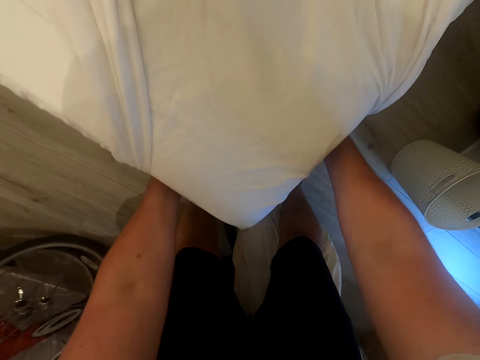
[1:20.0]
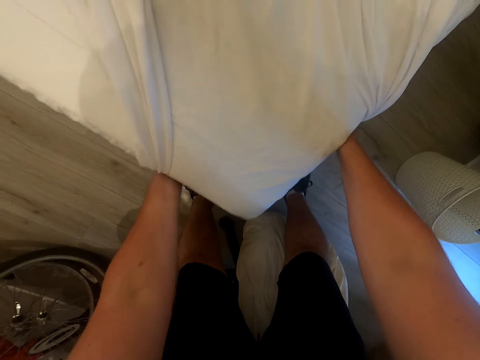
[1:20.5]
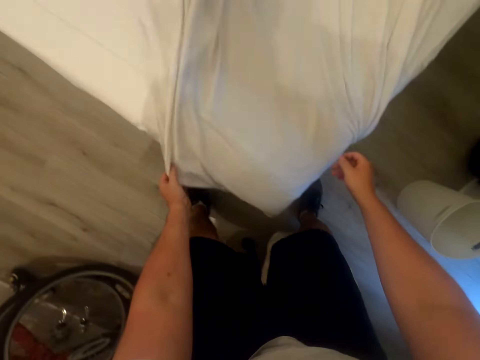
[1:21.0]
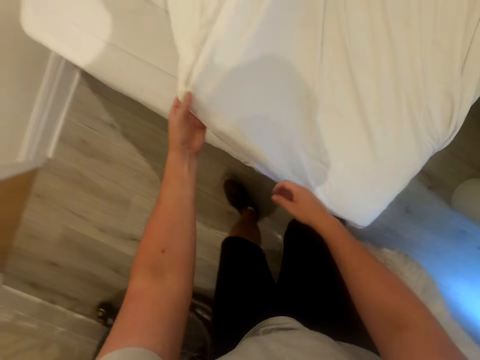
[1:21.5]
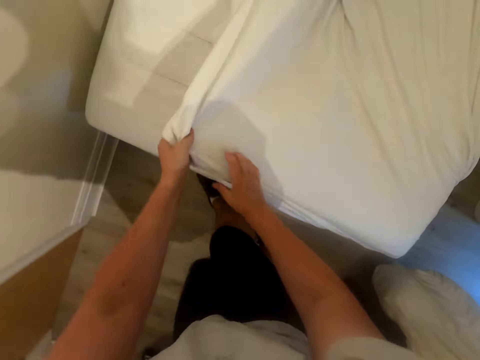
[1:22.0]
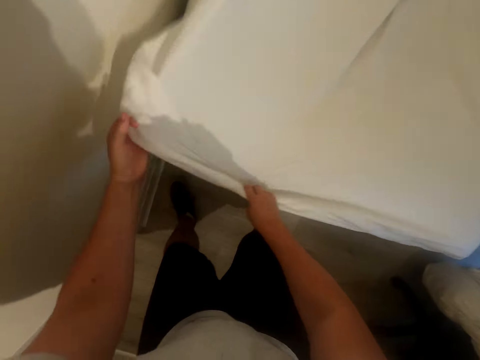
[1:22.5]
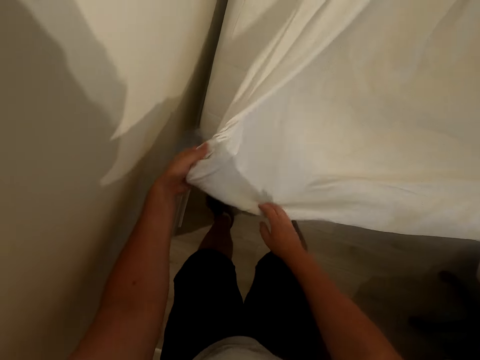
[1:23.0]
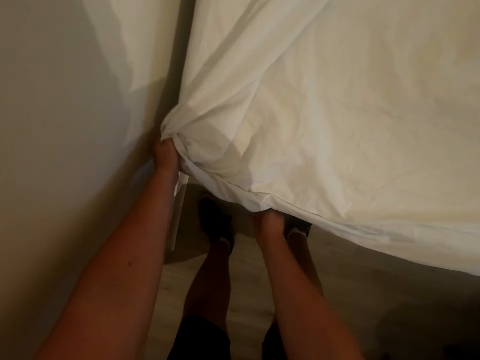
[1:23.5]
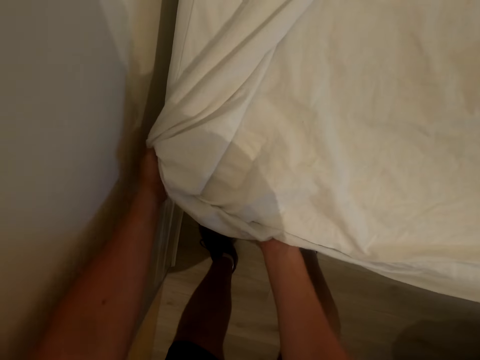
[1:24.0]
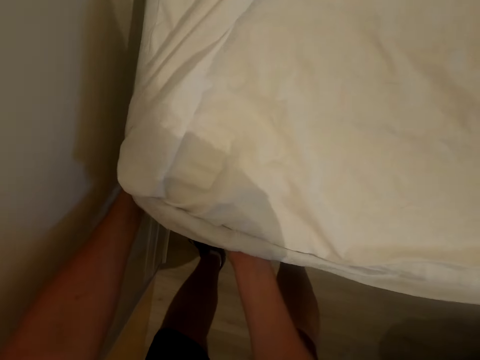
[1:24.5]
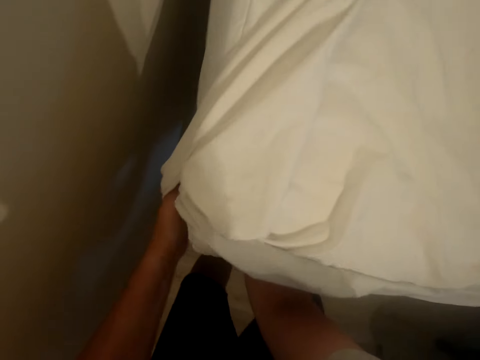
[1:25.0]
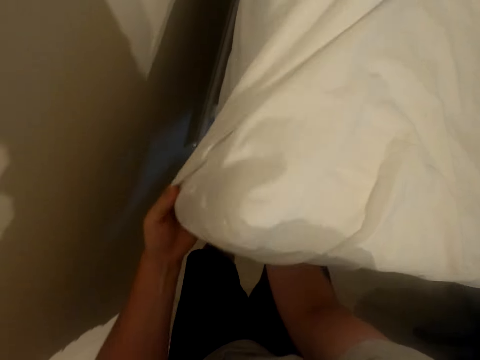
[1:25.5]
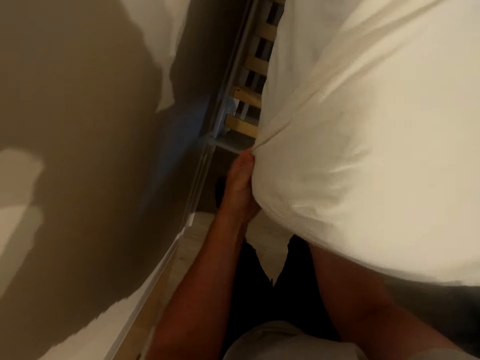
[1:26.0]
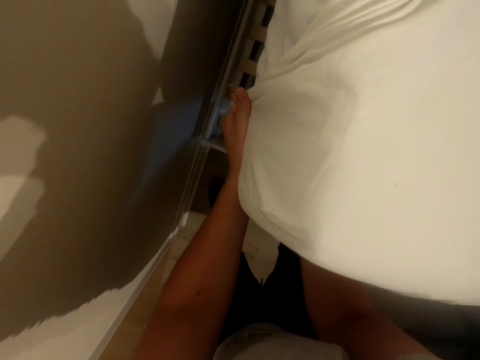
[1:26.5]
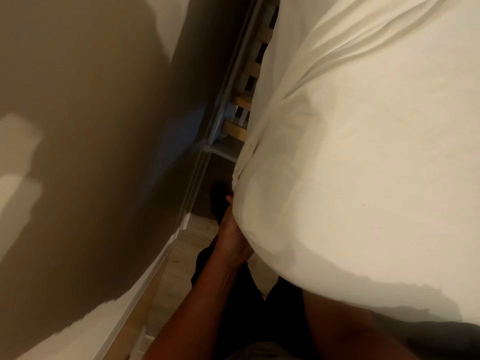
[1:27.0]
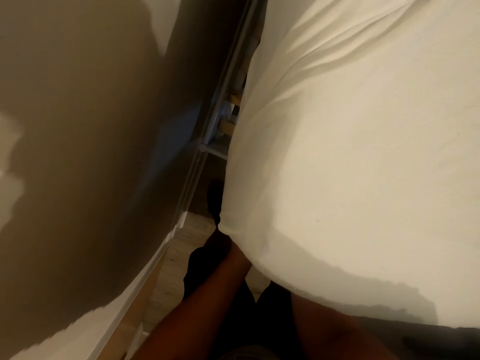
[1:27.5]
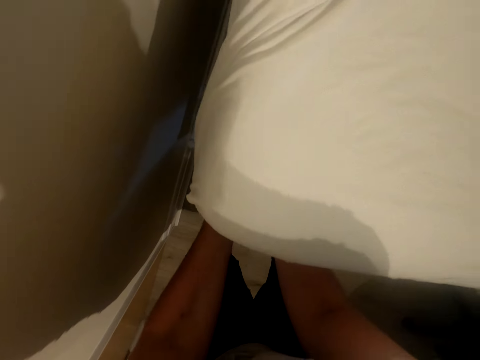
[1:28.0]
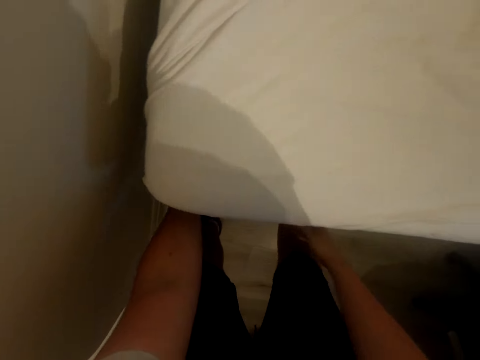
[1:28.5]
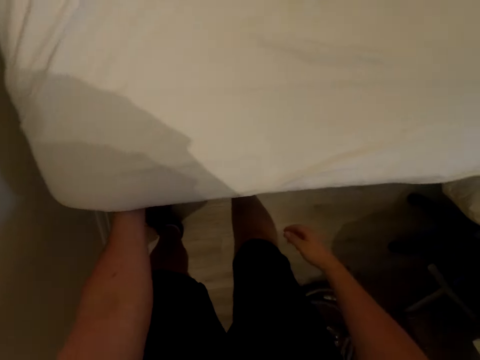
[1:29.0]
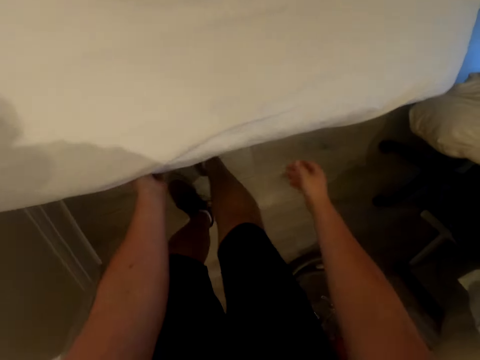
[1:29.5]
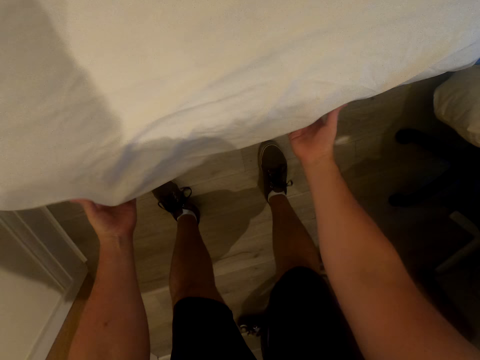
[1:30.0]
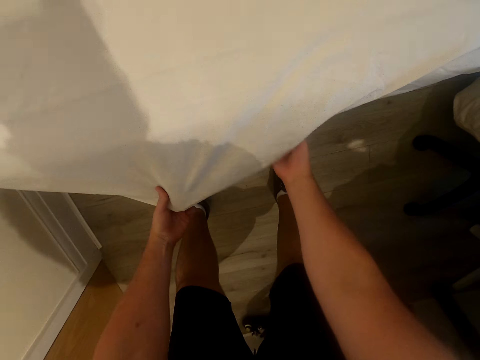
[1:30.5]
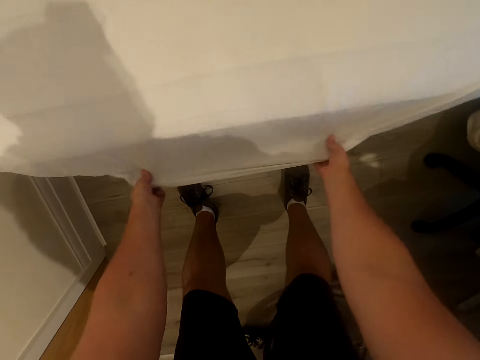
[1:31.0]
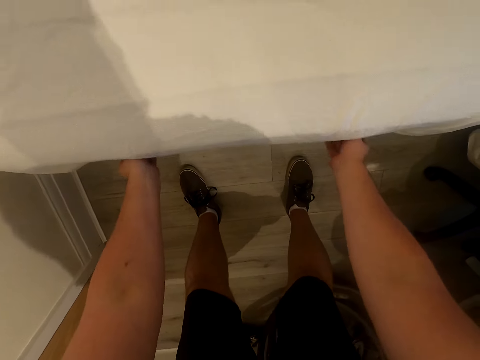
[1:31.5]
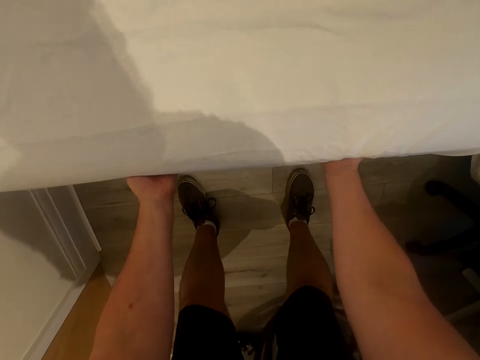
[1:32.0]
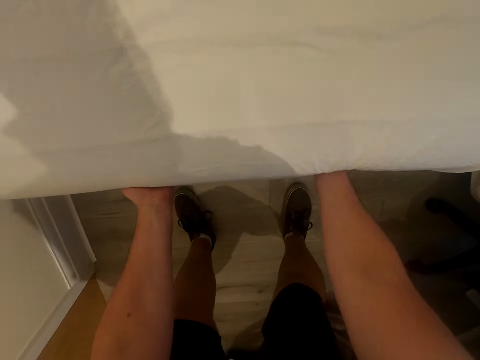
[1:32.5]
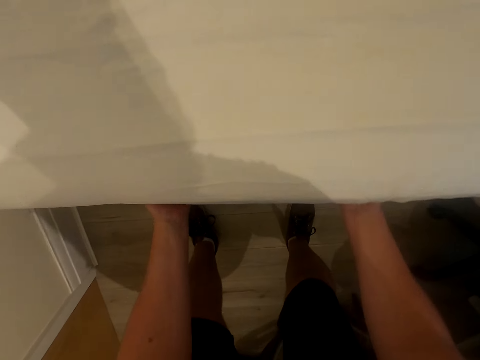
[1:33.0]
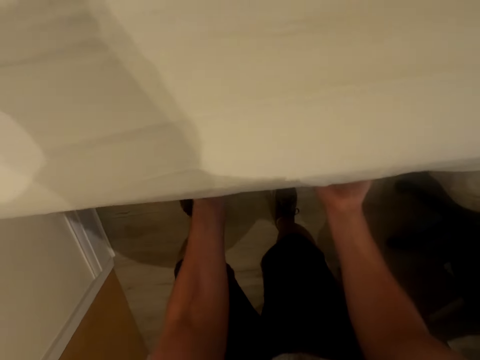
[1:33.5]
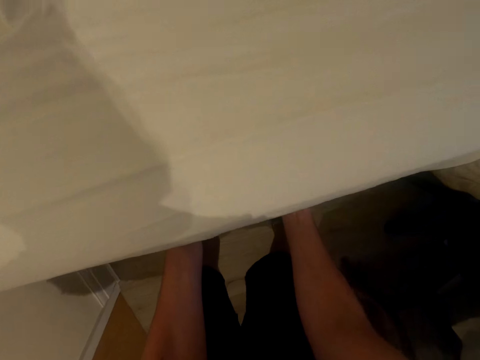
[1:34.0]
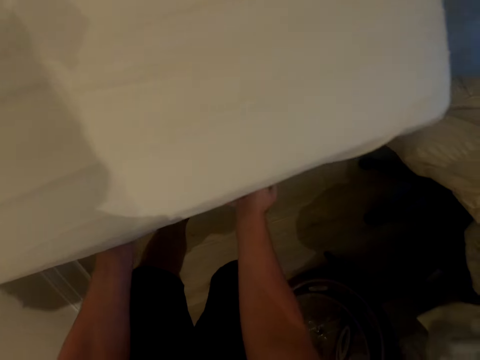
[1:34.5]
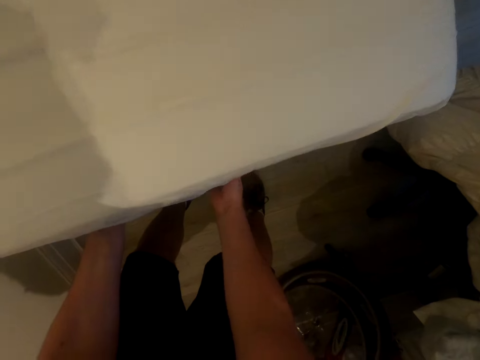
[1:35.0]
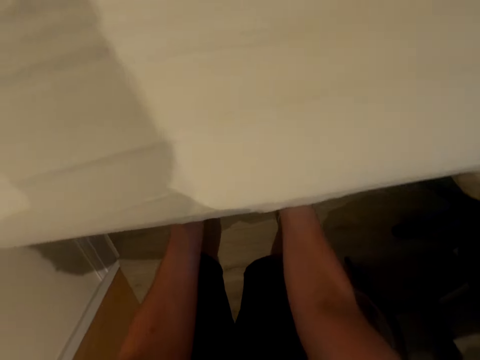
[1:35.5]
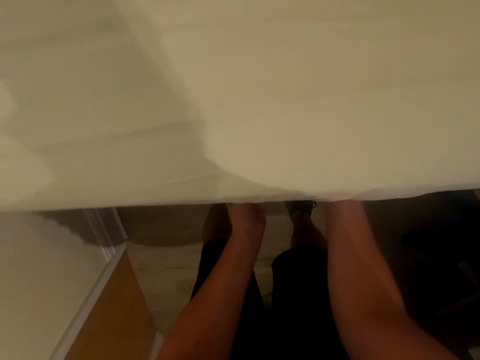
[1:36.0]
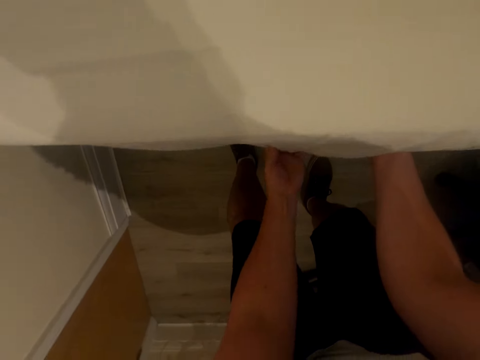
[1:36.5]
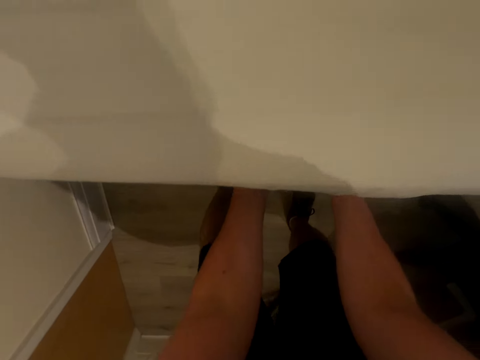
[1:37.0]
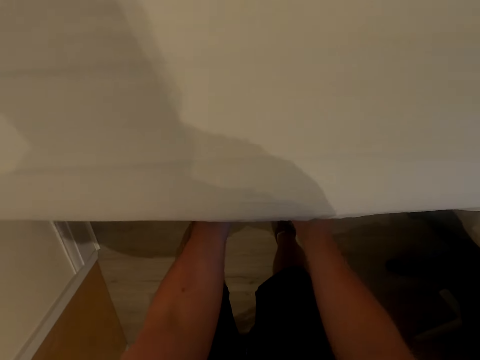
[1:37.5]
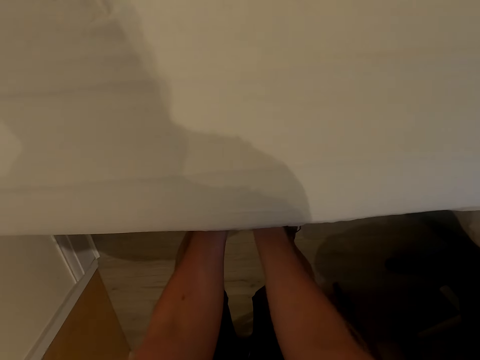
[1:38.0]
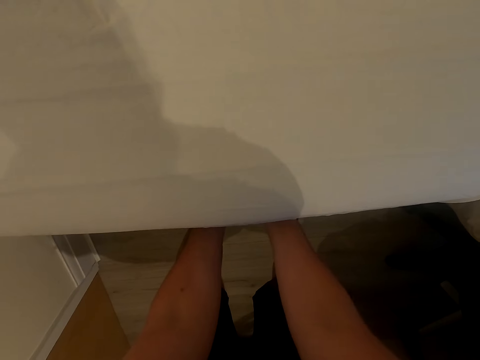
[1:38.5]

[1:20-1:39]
The camera wearer walks in the bedroom. They stretch the bed cover. They cover the mattress. They spread the bed. They spread the bed again. They lift up the mattress. They spread the bed.

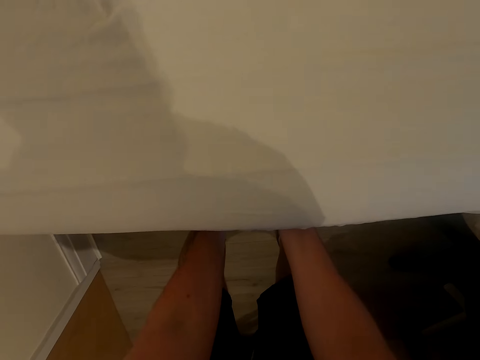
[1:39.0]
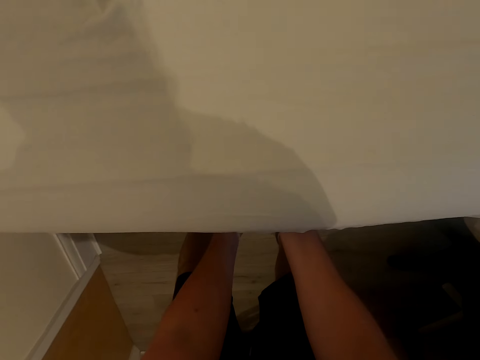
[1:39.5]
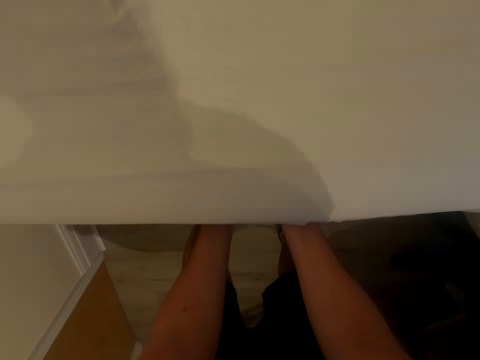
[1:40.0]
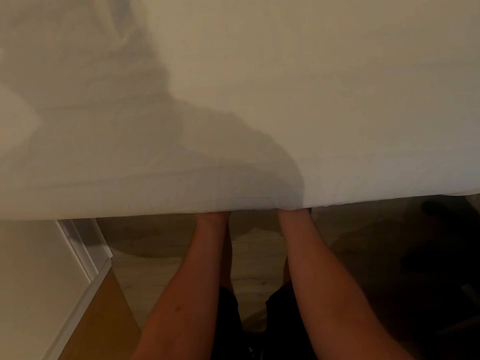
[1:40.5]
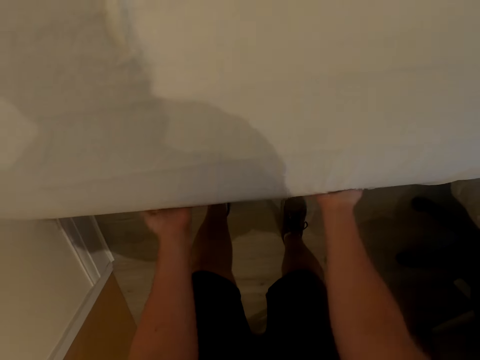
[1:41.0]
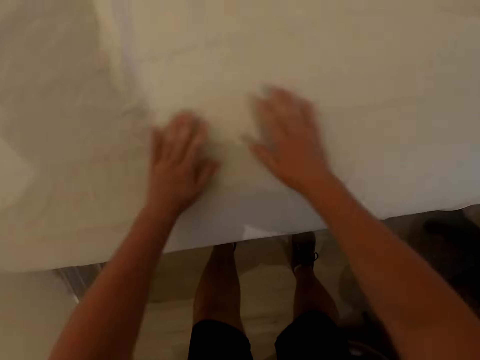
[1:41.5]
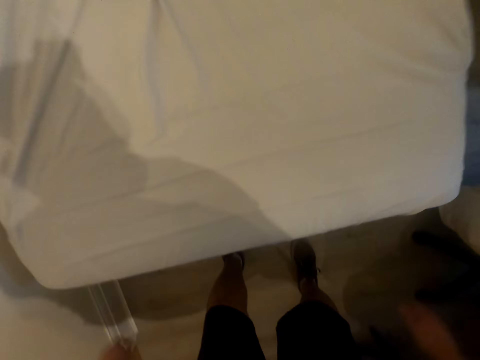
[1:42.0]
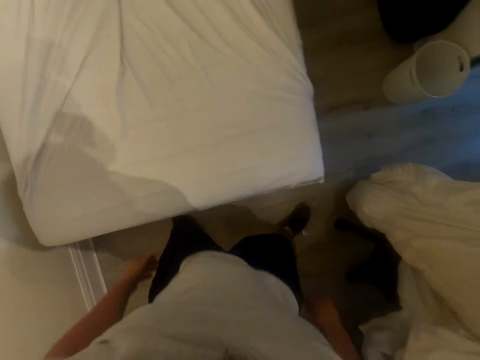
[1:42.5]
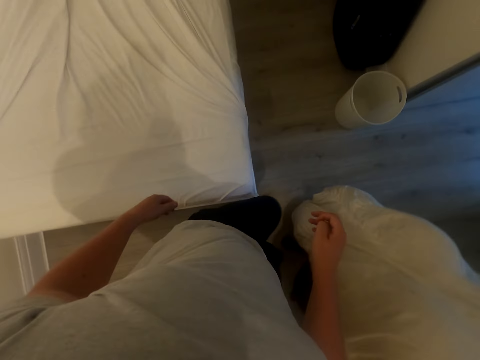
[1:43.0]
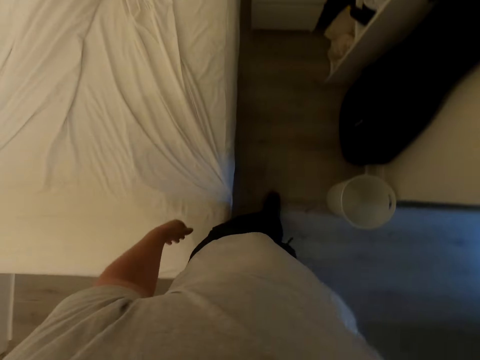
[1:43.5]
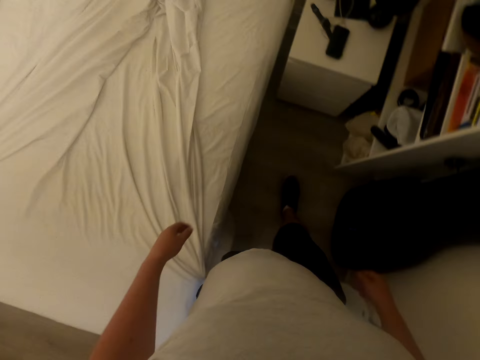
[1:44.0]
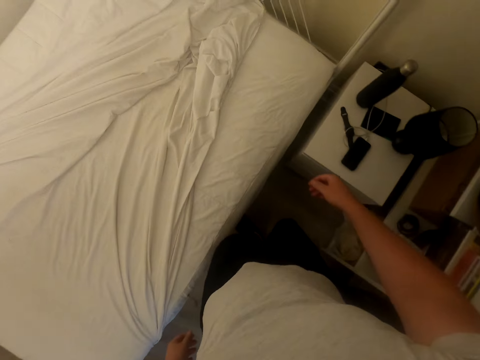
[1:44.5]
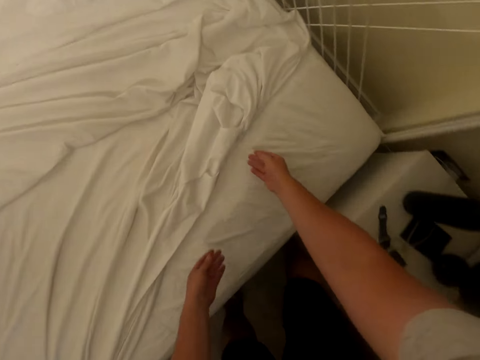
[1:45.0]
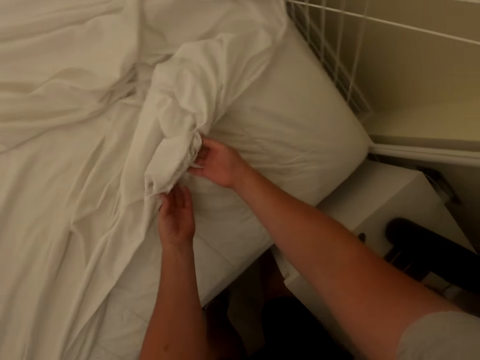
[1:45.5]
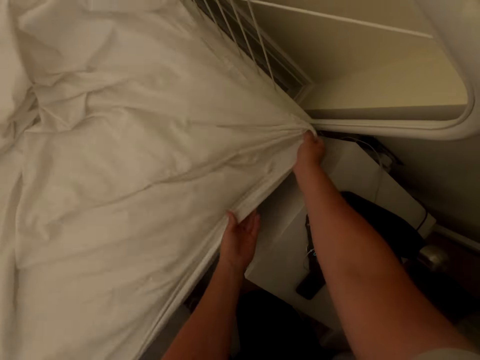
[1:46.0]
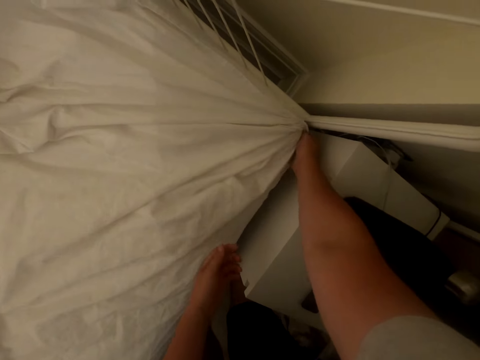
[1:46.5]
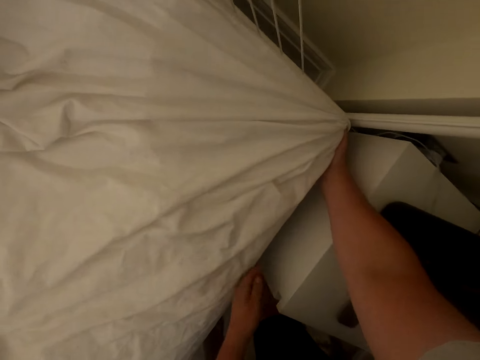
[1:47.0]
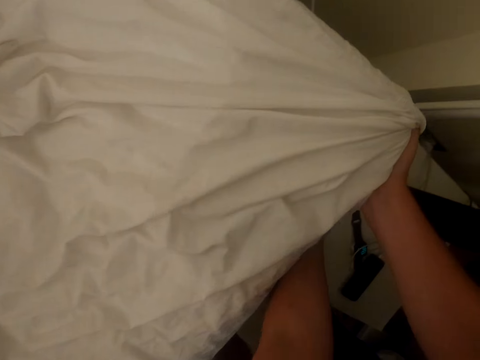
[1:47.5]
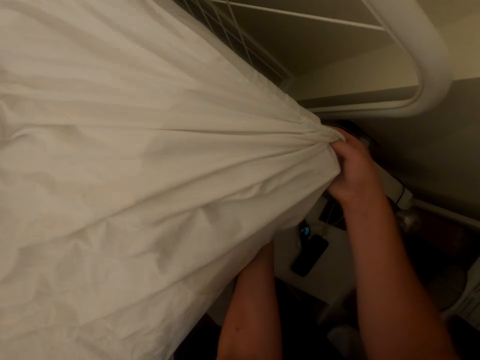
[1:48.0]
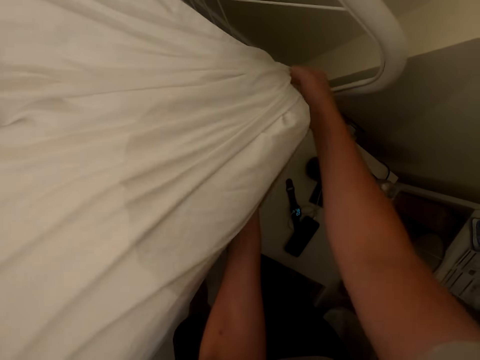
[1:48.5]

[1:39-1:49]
The camera wearer spreads the bed. They walk beside the bed in the bedroom. They stretch the bed cover. They spread the bed. They lift up the mattress. They cover the mattress.
